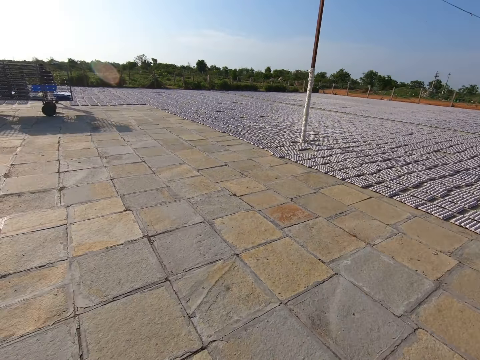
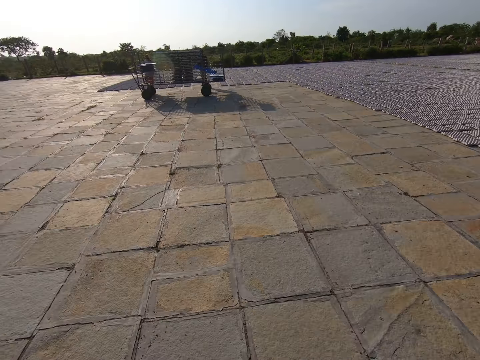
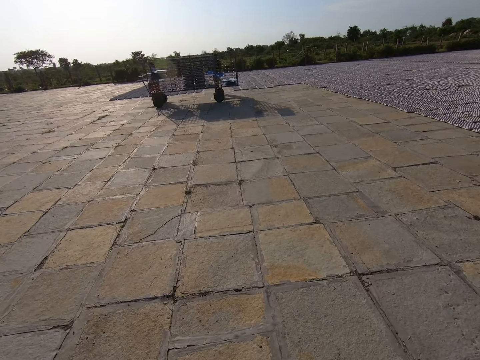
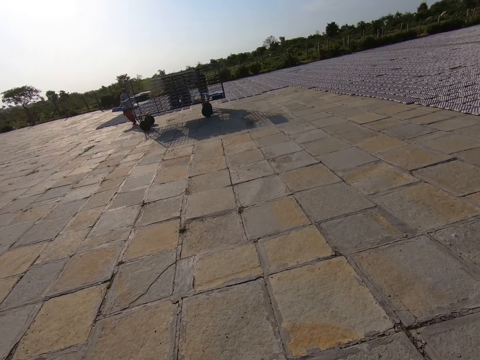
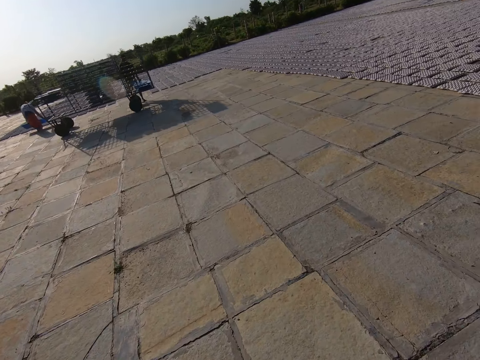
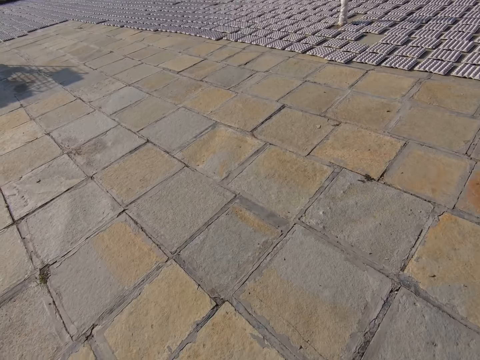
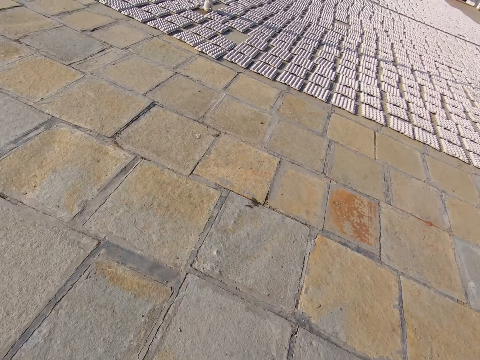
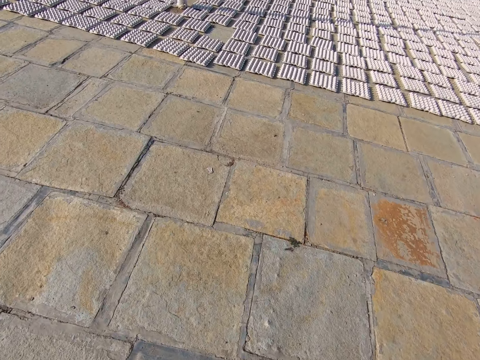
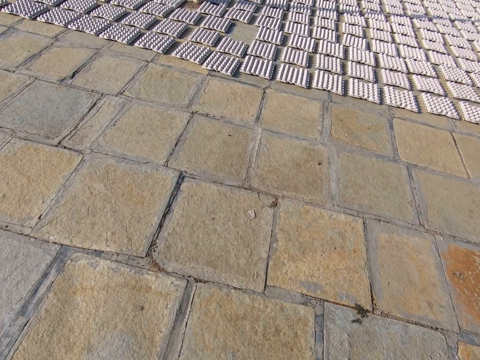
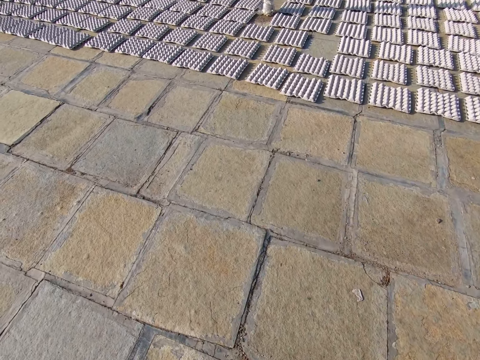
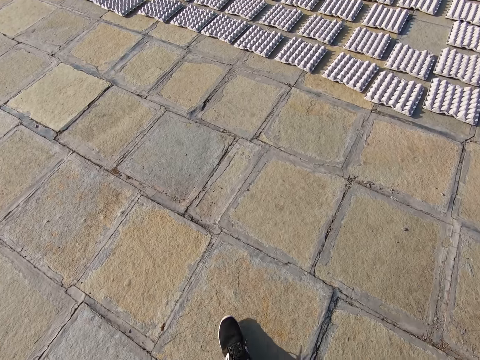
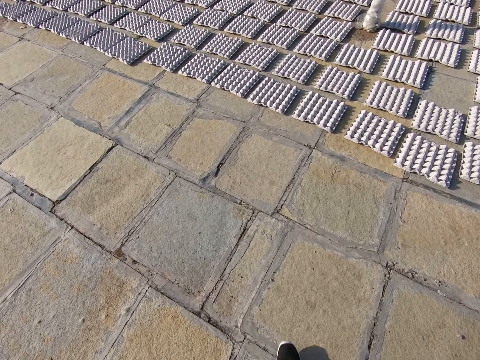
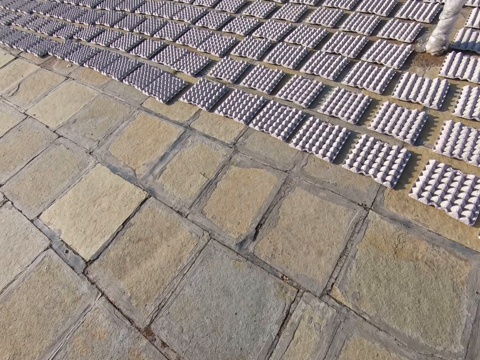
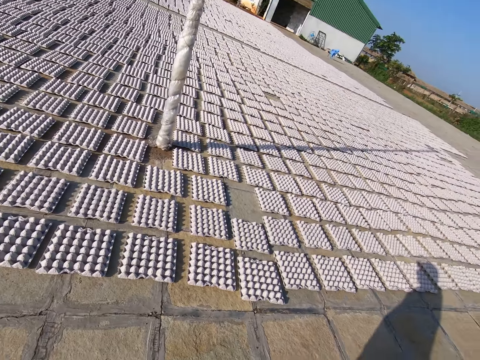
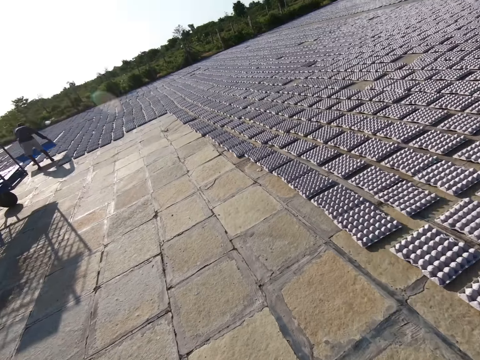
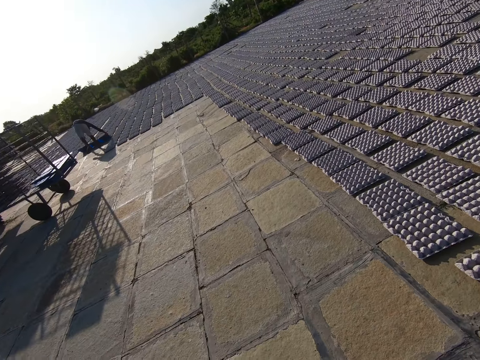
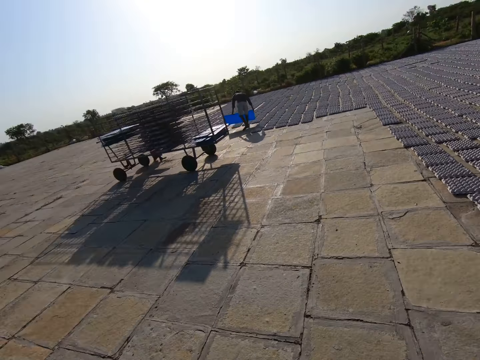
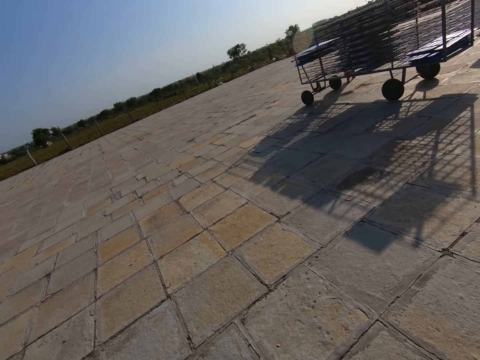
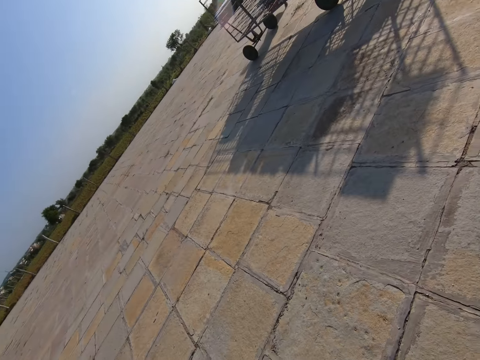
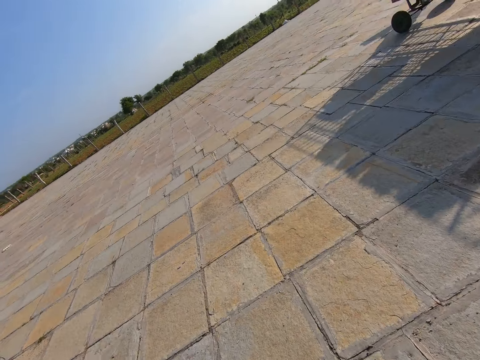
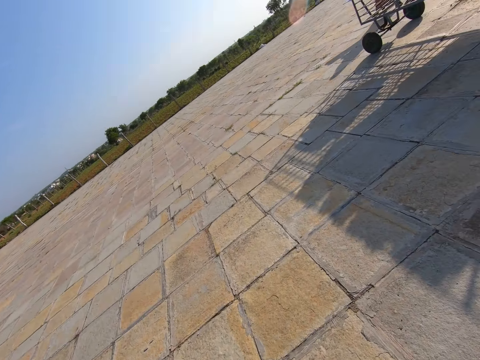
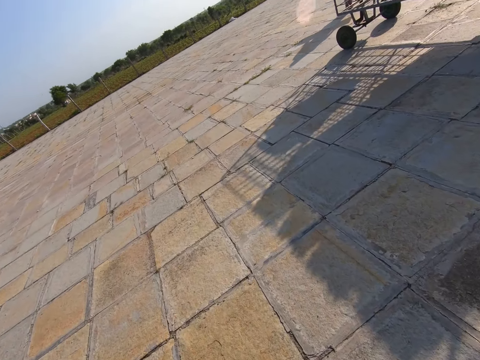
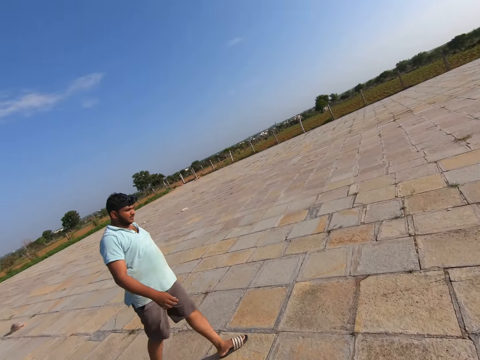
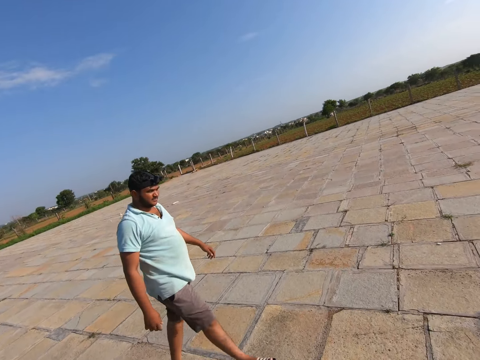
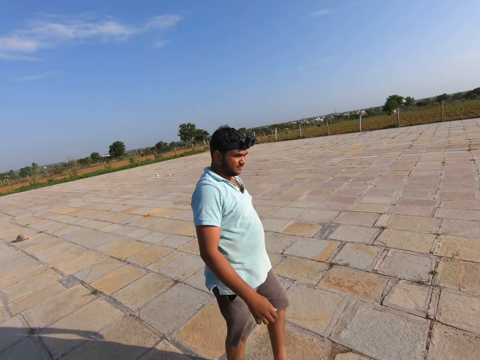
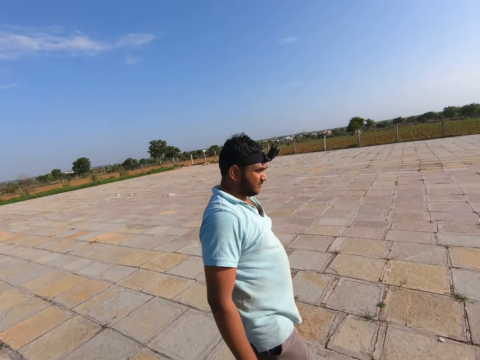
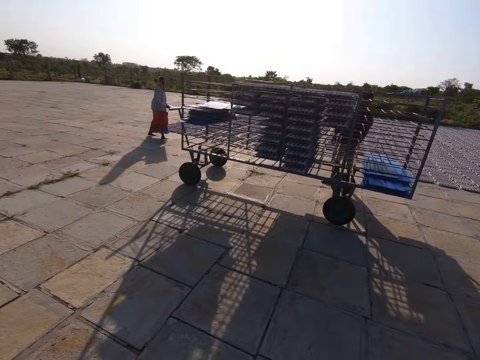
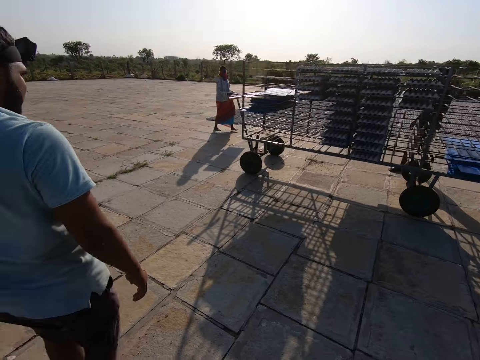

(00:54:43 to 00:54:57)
The camera wearer walks around the compound. They look around the compound. They walk around the compound. They interact with another man. They look around the compound, walk around the compound, and look at the egg trays.

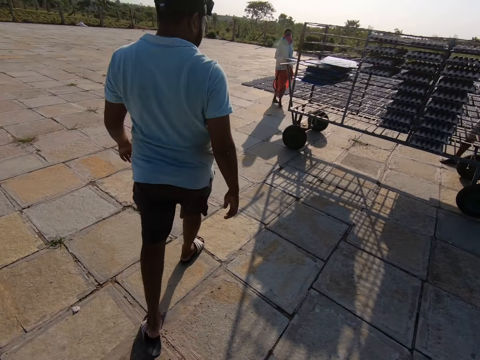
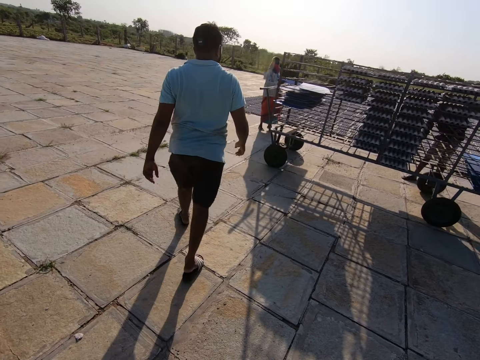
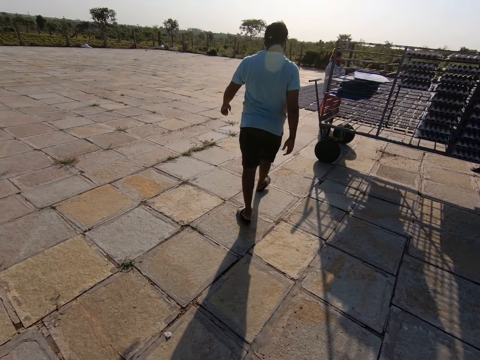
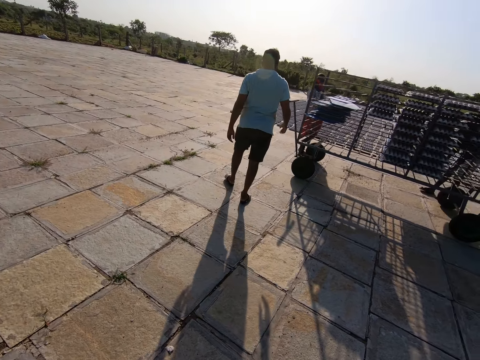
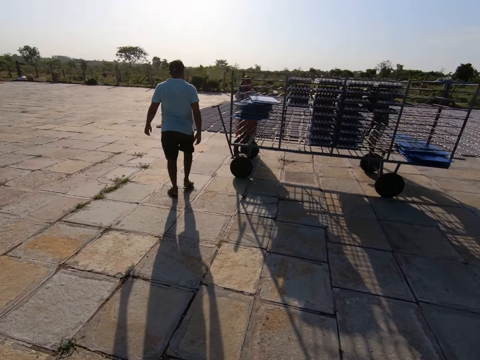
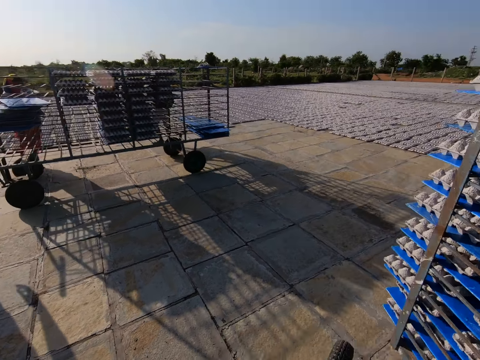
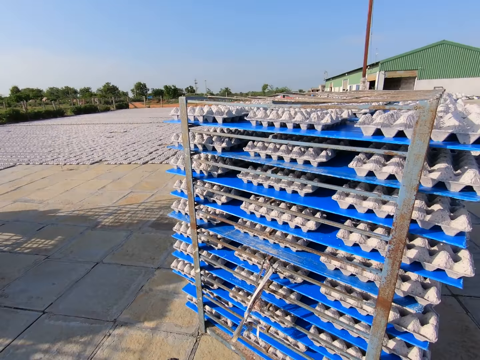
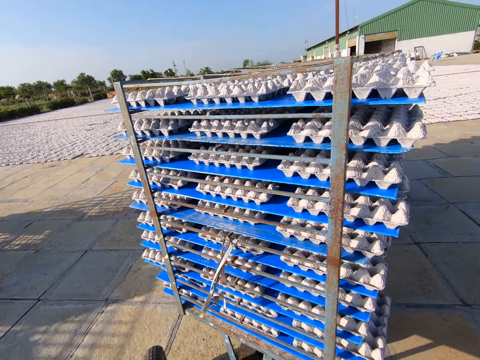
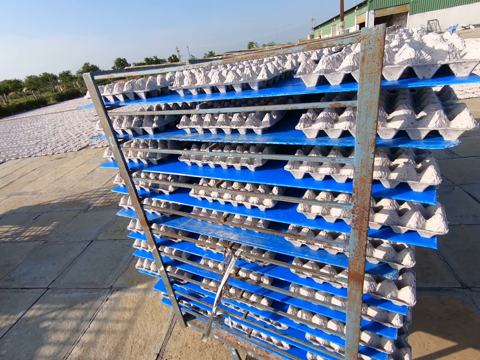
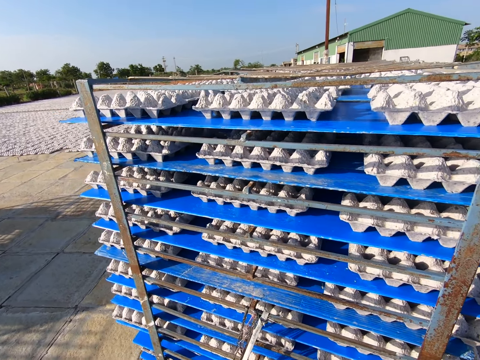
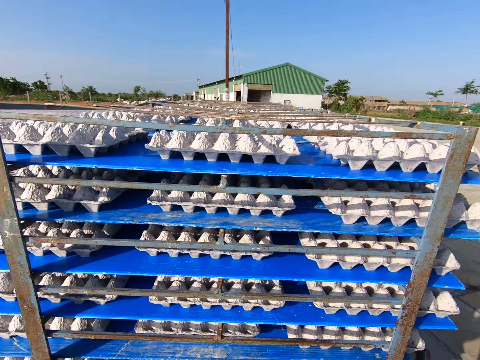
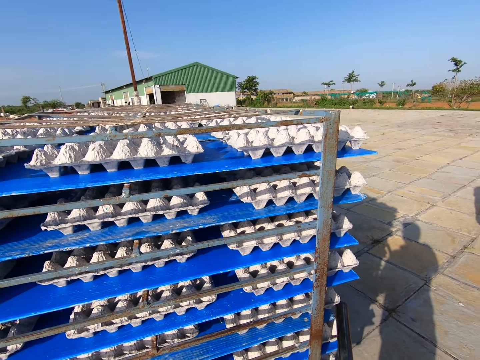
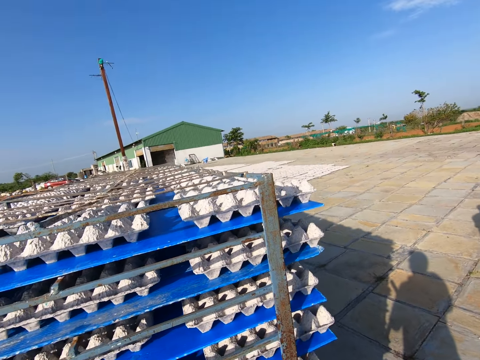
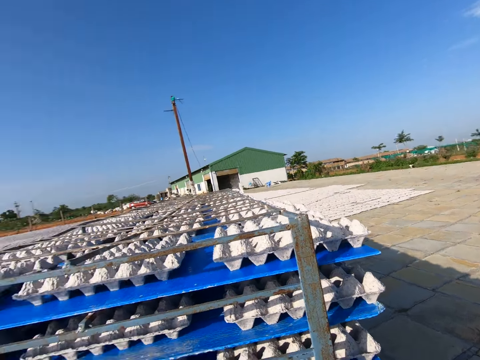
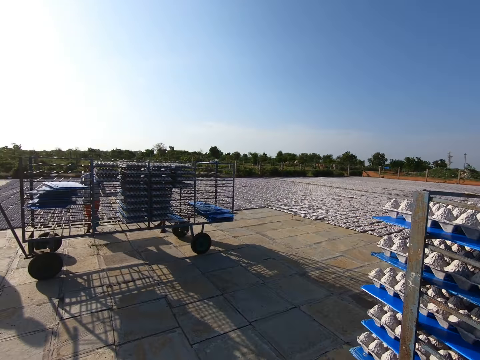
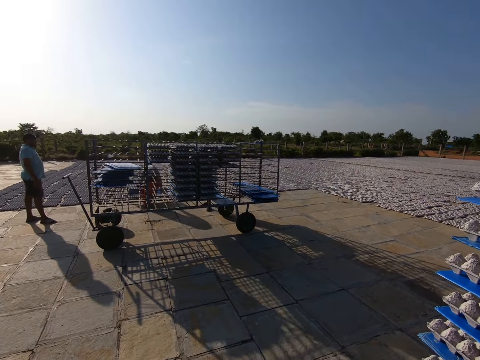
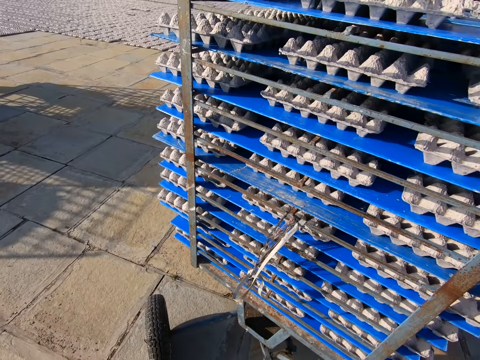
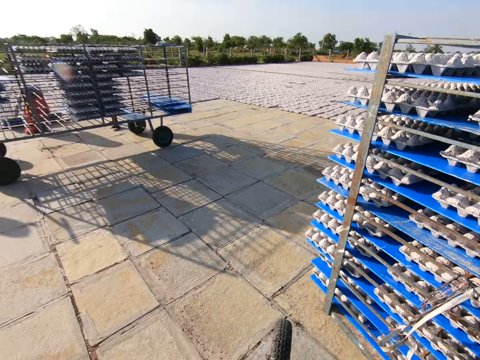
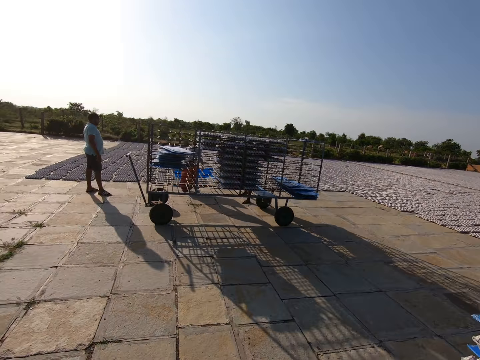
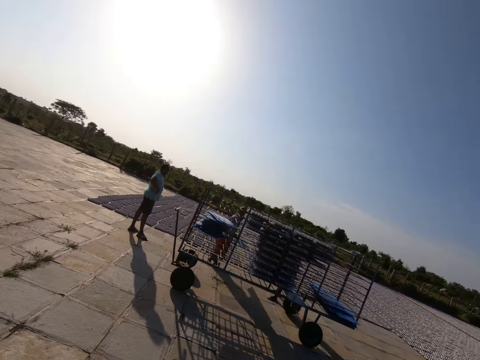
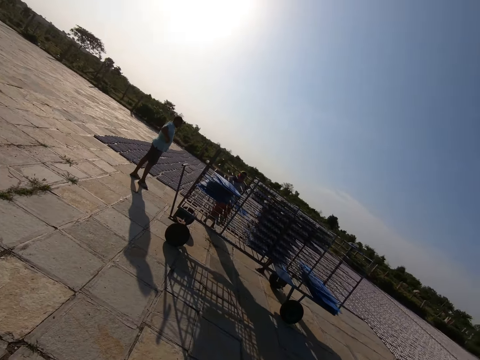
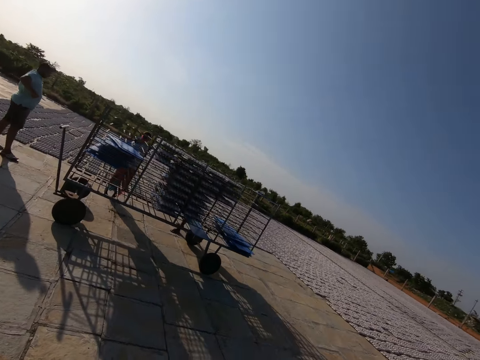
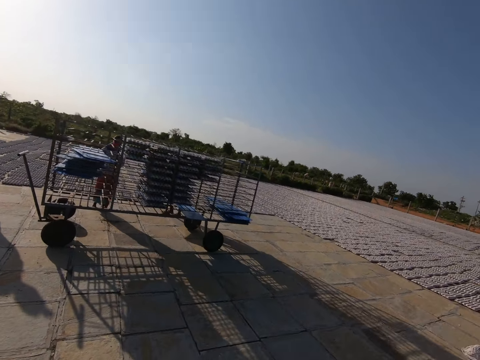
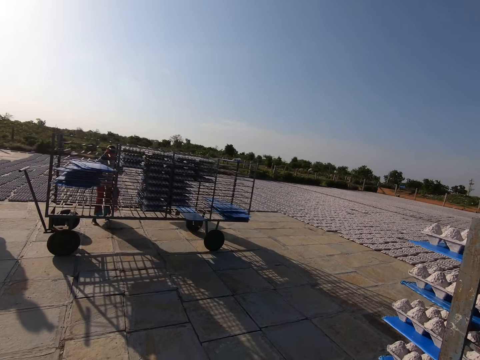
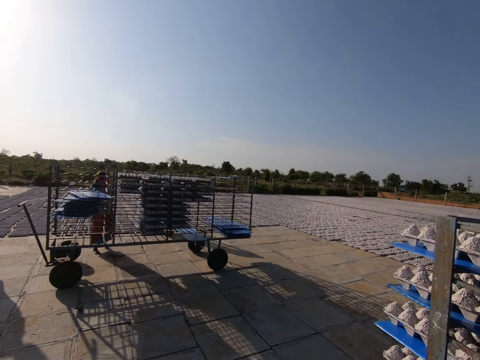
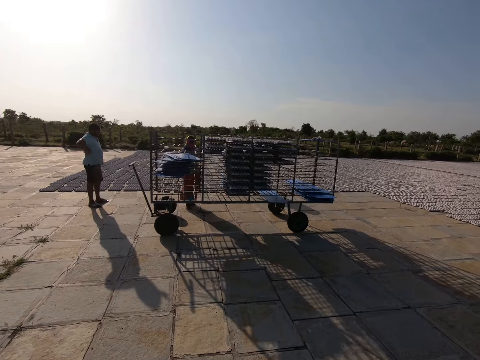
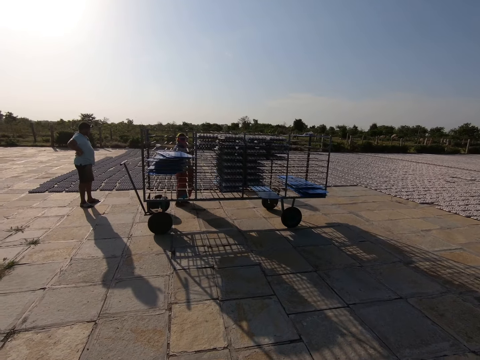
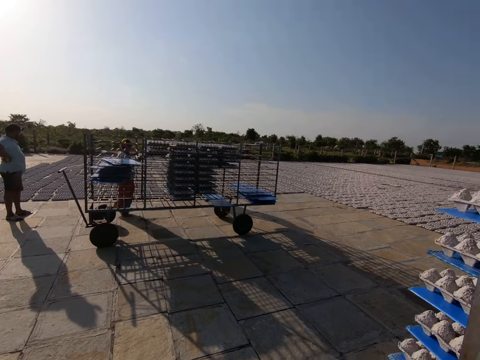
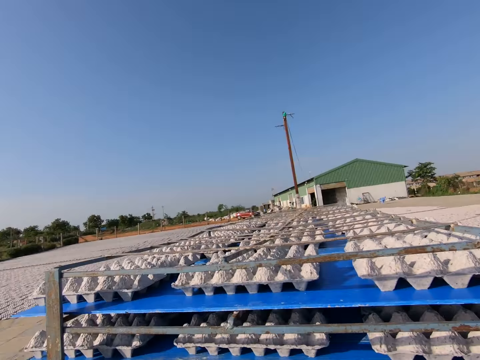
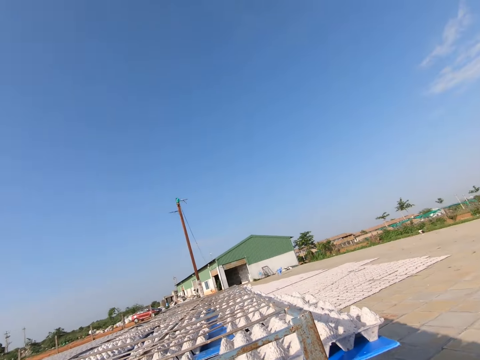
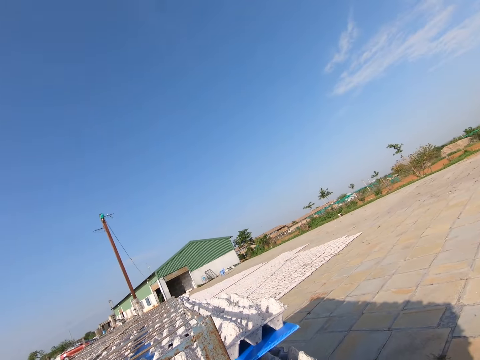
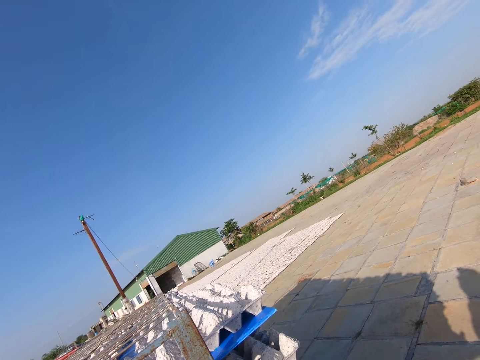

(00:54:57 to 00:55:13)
The man interacts with a woman. The camera wearer pulls a trolley on the ground with both hands. The woman holds a plastic panel with both hands and puts the plastic panel in a rack with both hands. The man interacts with the camera wearer and another man.
